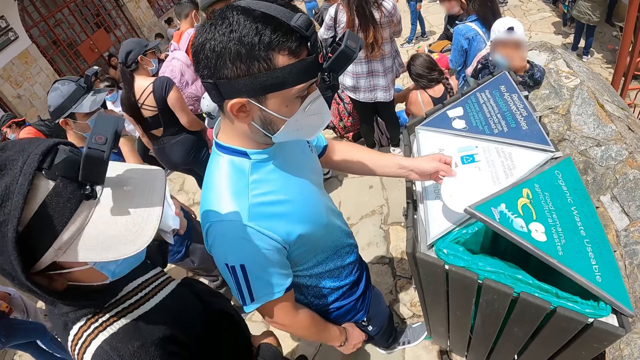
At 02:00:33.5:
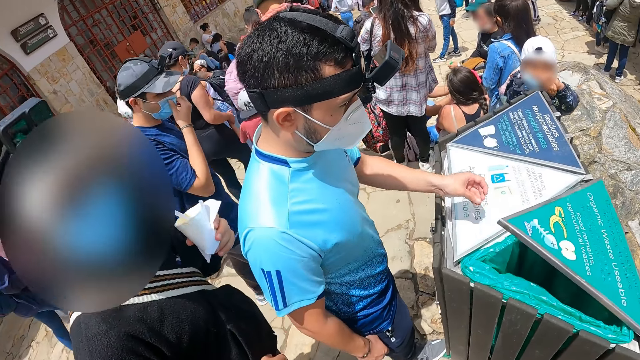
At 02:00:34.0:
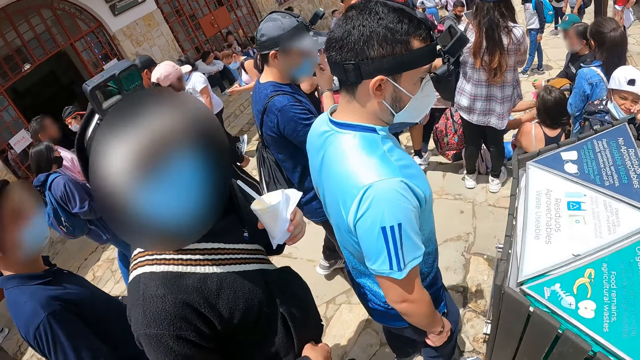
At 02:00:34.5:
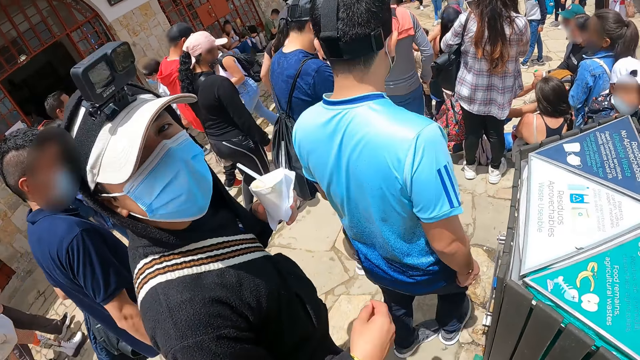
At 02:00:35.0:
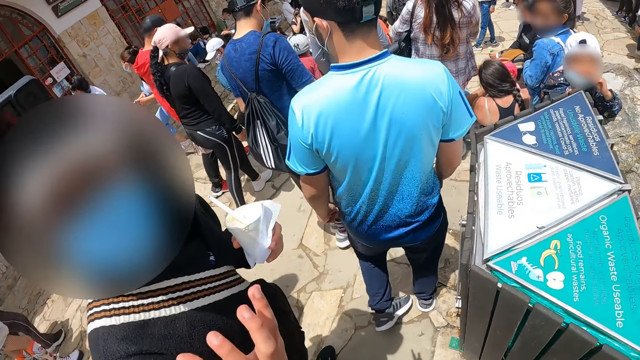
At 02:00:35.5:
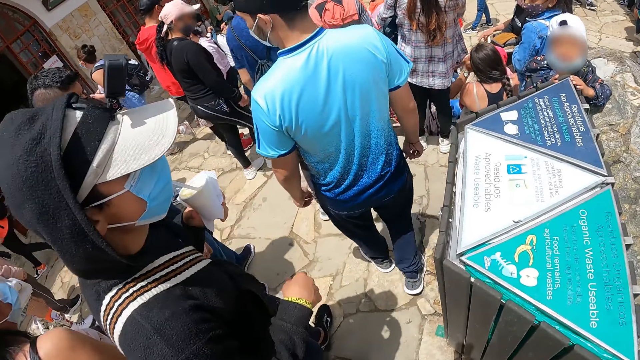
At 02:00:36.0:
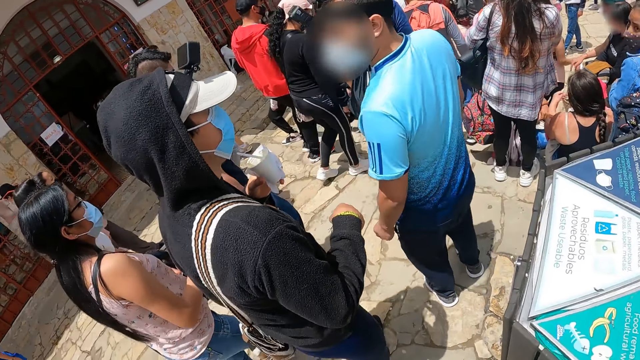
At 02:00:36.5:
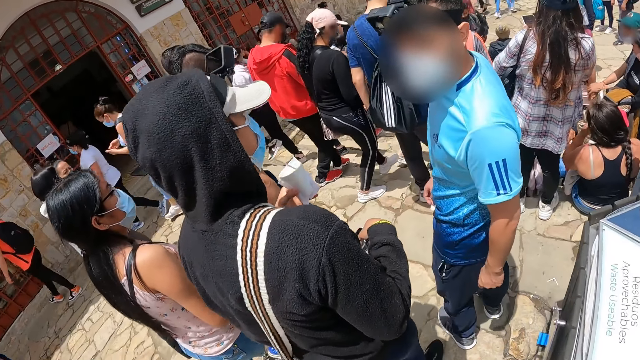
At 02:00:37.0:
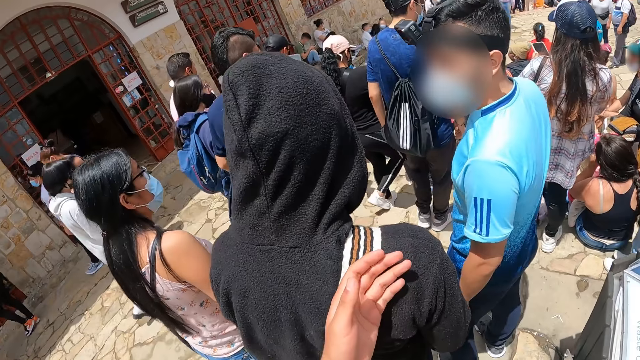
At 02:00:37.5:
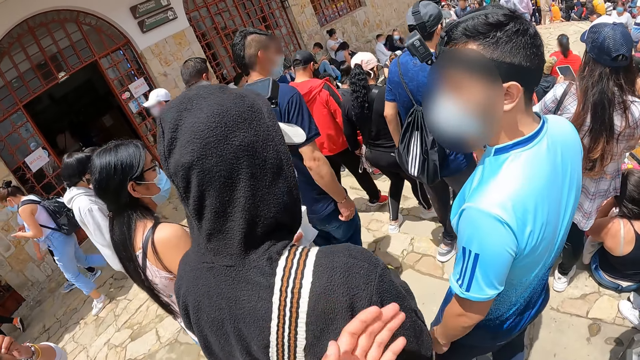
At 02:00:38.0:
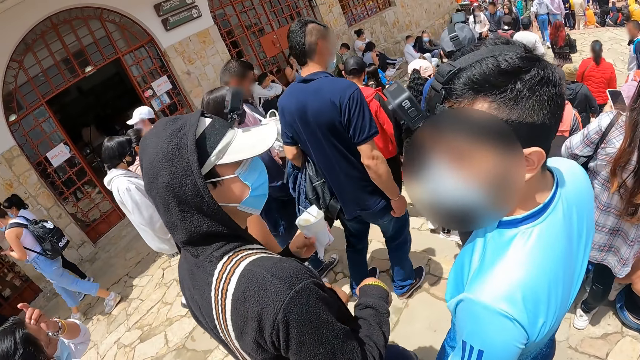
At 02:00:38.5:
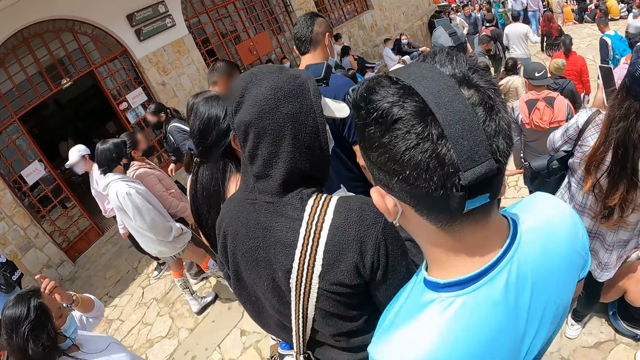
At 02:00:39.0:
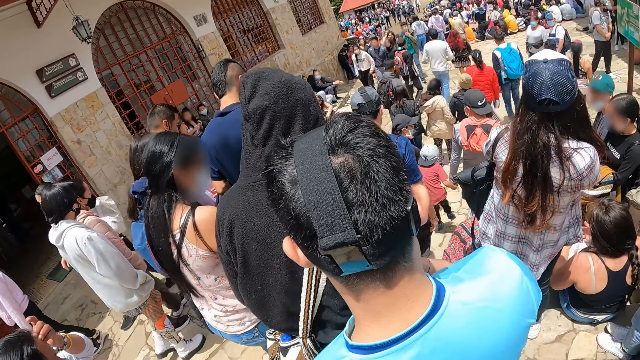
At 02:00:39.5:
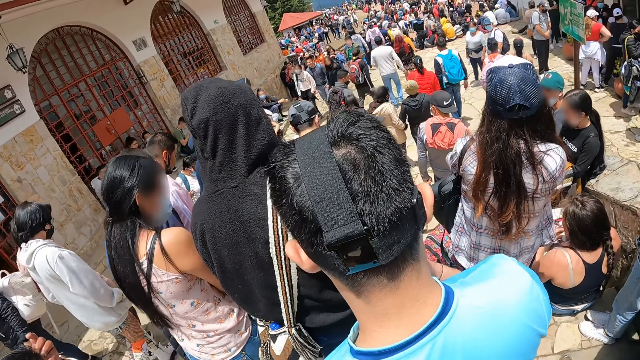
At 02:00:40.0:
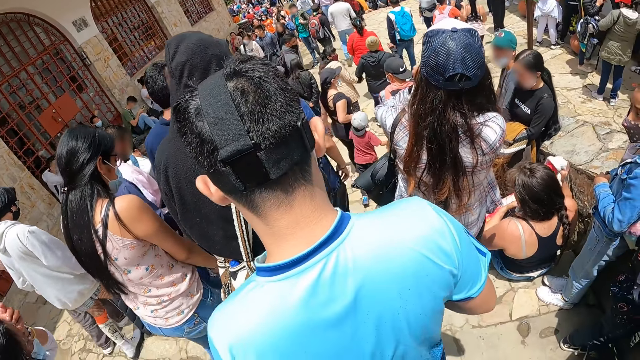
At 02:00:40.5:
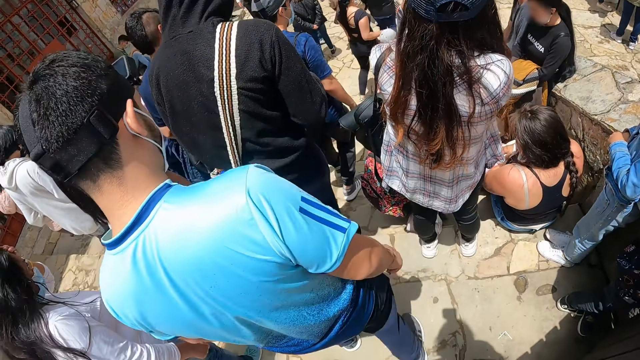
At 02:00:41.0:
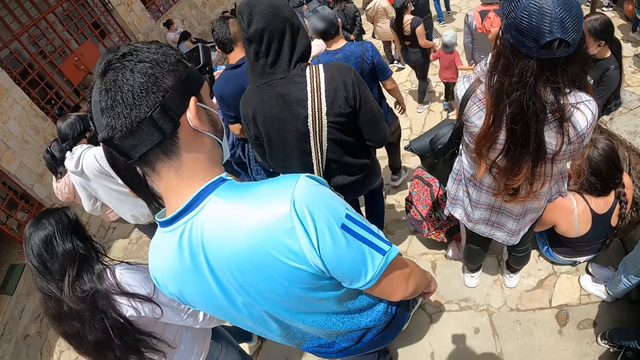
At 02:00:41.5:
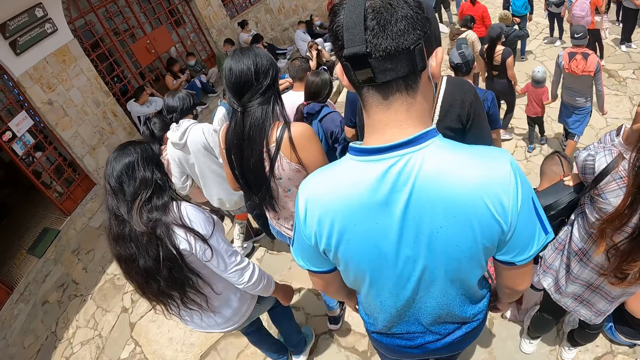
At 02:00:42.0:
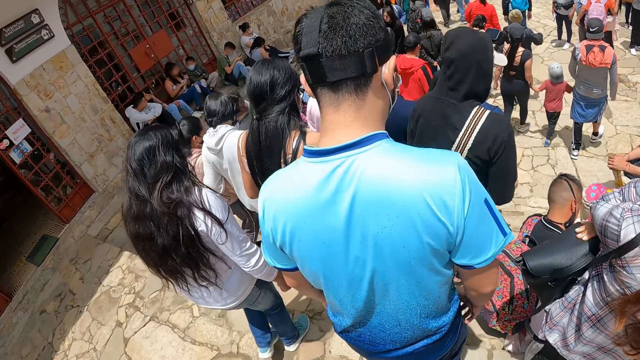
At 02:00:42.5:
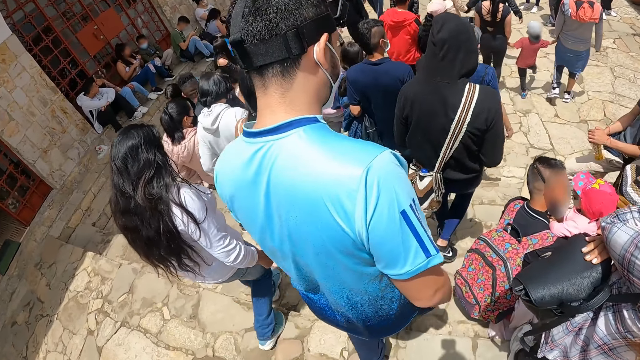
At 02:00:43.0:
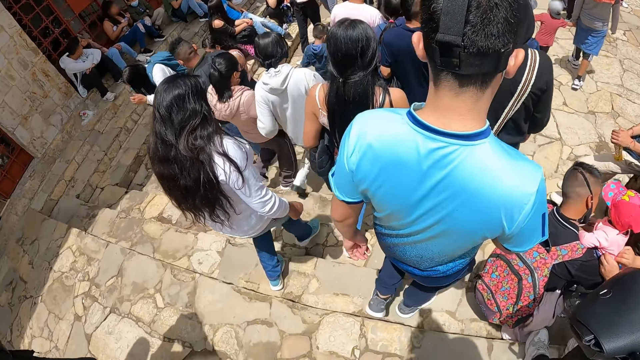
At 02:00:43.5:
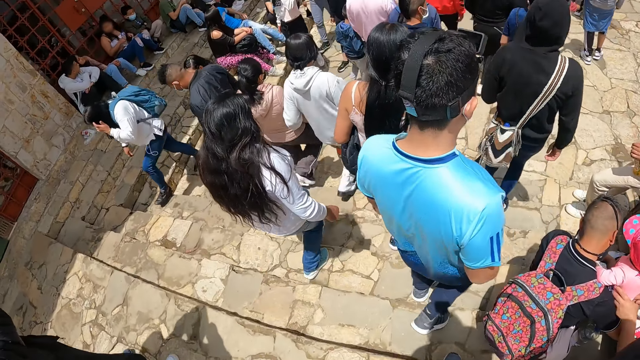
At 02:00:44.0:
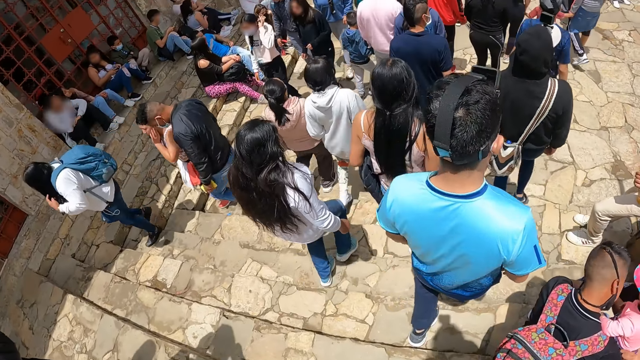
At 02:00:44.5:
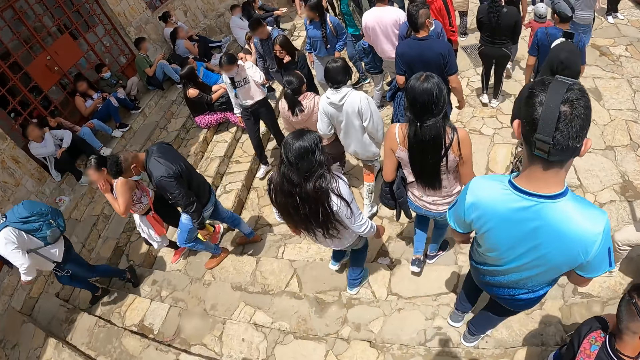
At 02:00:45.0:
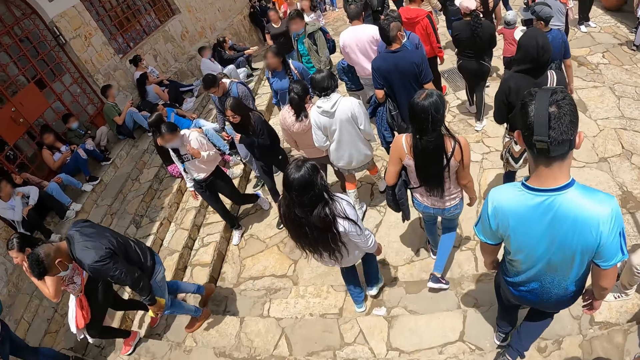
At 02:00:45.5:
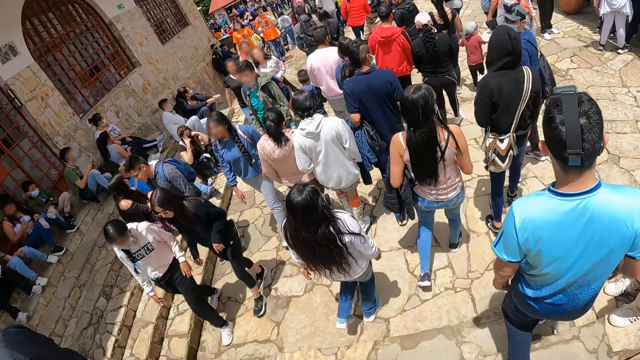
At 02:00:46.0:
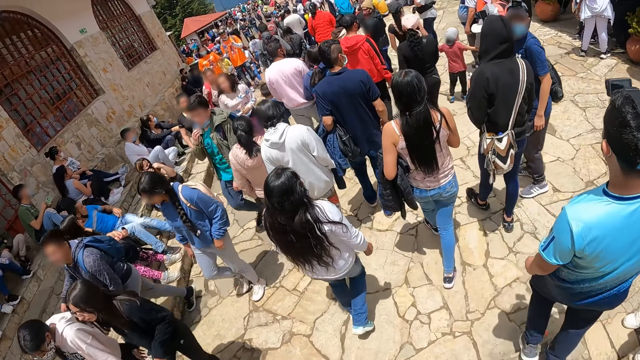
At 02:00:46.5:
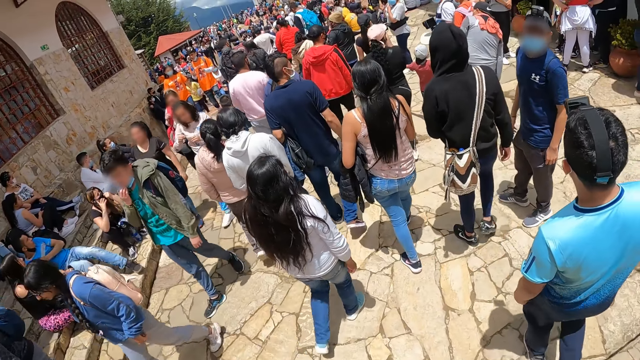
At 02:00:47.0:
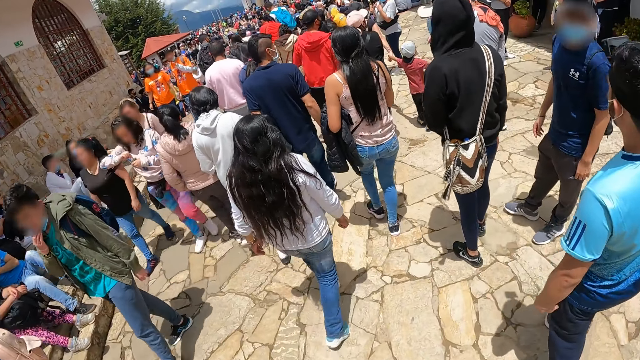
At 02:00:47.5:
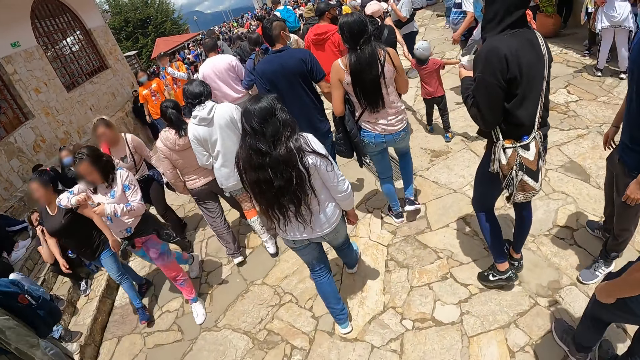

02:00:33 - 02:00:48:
A man drops trash in the bin with his left hand. Another man interacts with the camera wearer. The first man gestures his hand and walks away from the dustbin. The camera wearer walks away from the dustbin. He touches the other man with his left hand. Another man moves down a stairway on the road. The camera wearer gestures his hand. The second man moves down the stairway on the road. The first man moves down the stairway on the road. The camera wearer moves down the stairway on the road.

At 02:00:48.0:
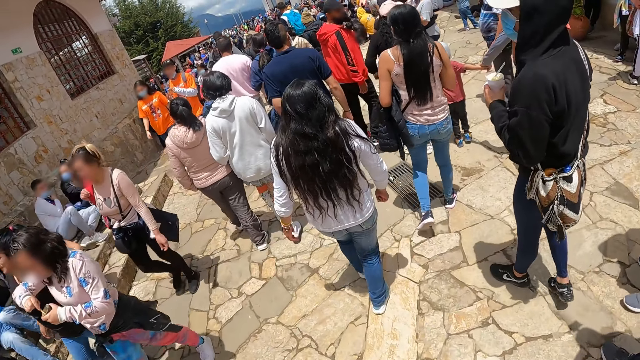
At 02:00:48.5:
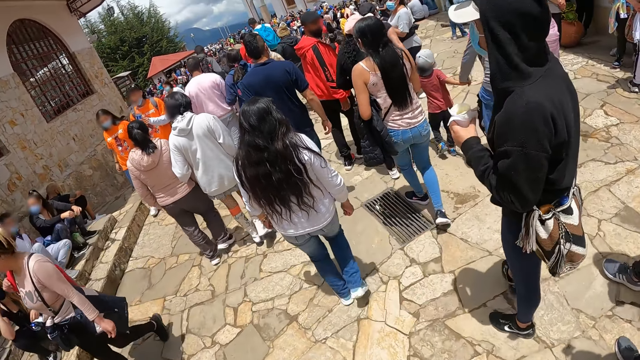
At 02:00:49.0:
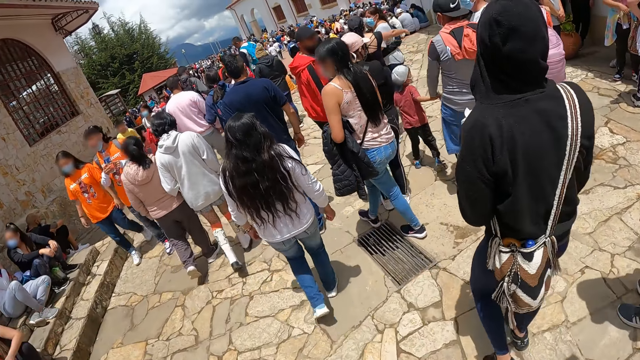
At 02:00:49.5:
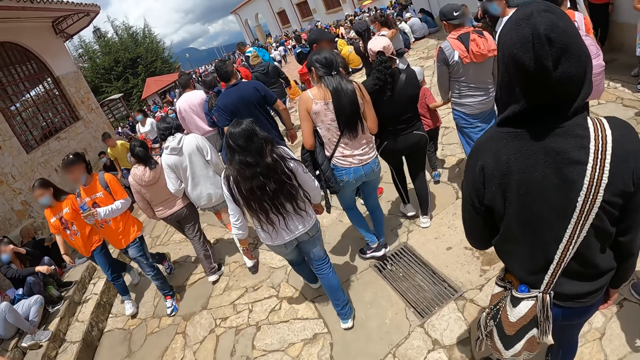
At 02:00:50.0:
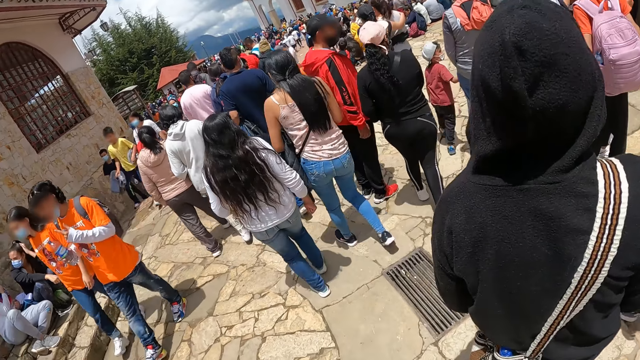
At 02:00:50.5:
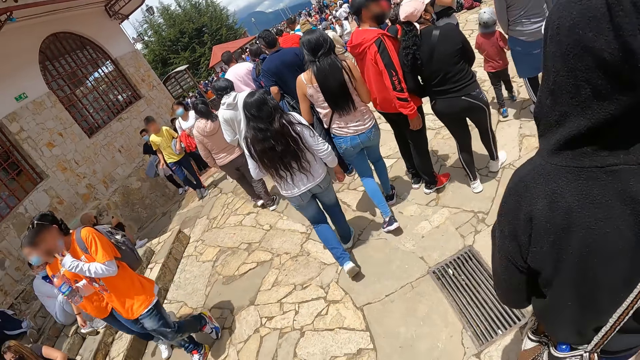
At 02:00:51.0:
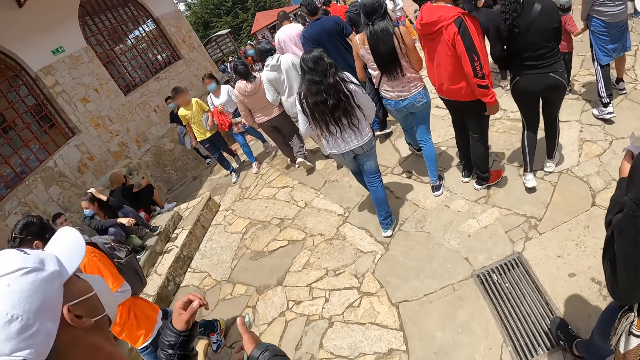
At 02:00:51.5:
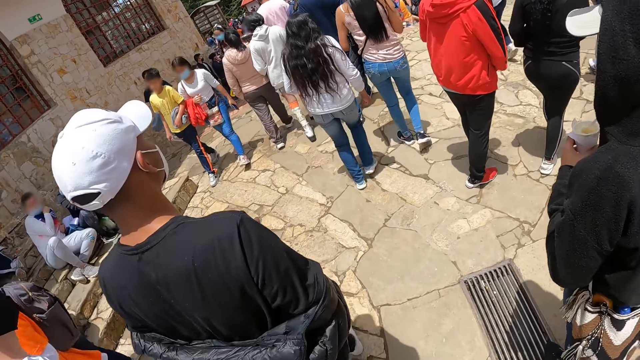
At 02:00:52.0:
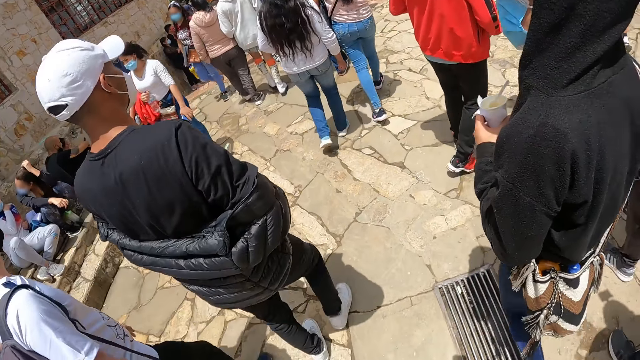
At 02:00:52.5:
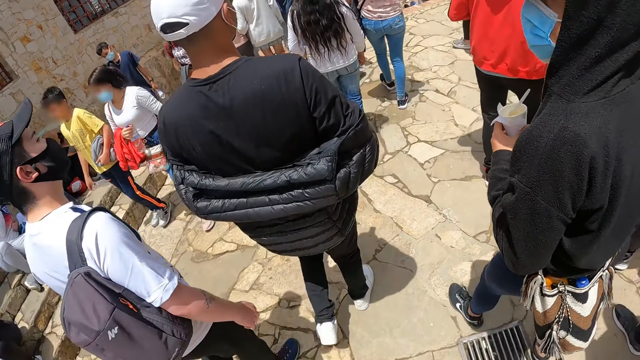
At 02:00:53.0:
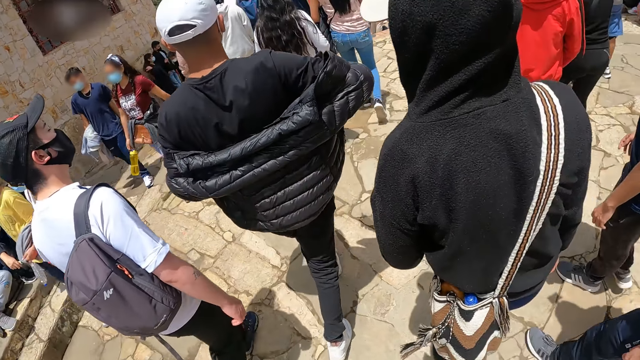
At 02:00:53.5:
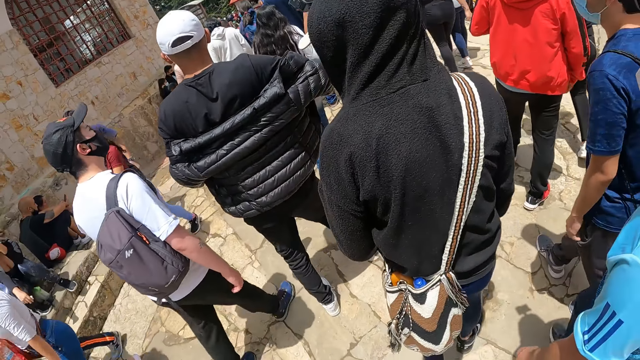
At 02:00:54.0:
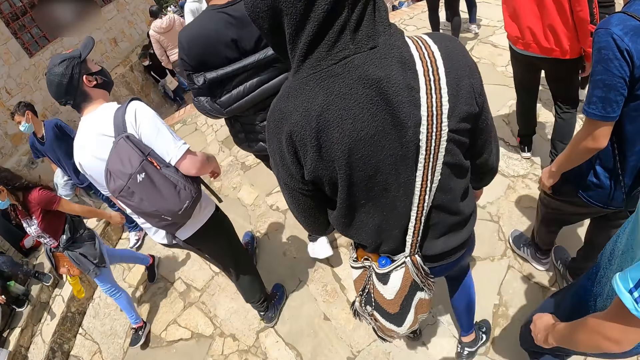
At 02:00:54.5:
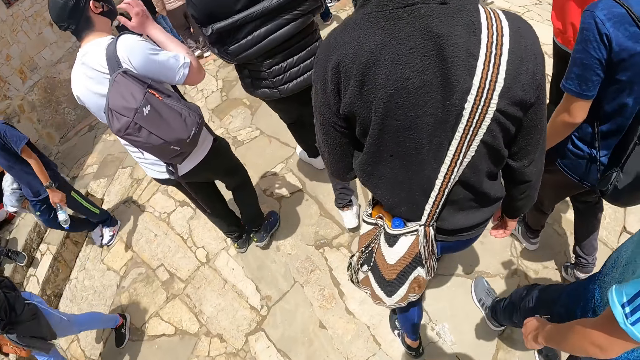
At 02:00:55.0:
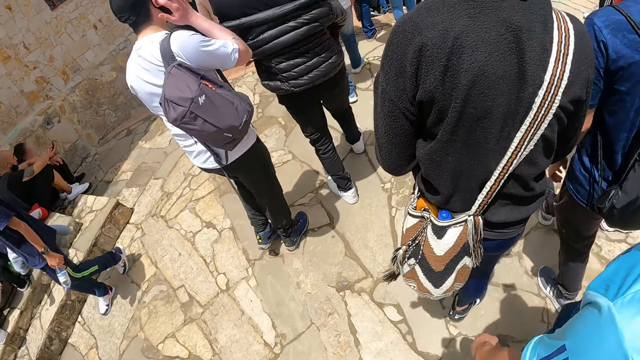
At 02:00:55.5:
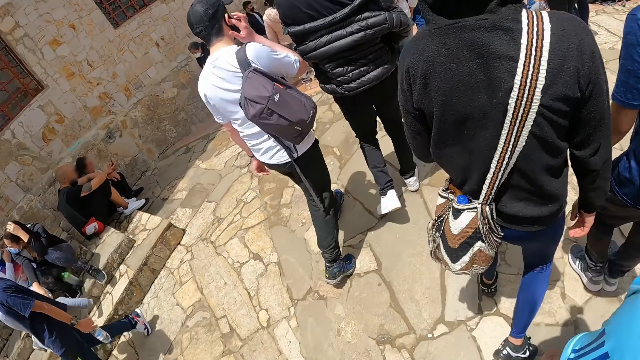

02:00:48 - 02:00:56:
A man walks around the market. The camera wearer walks around the market.
